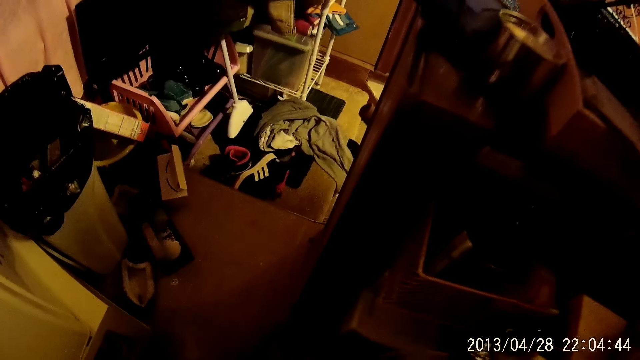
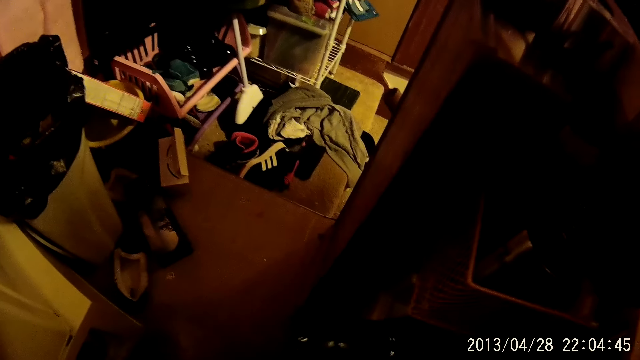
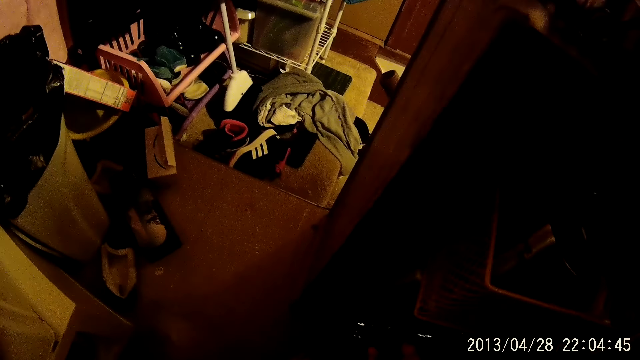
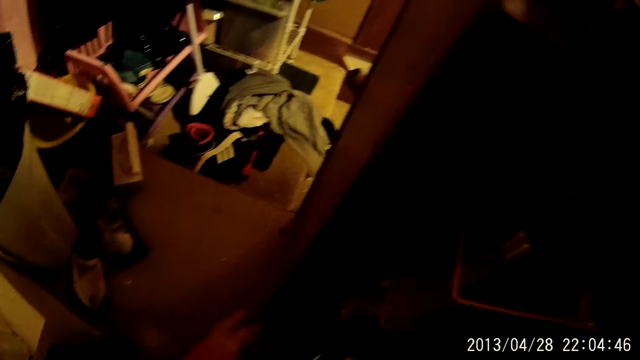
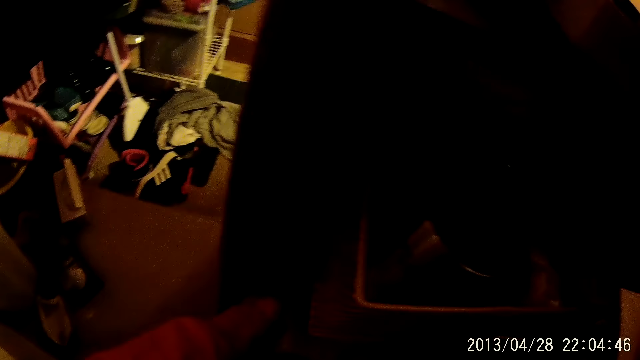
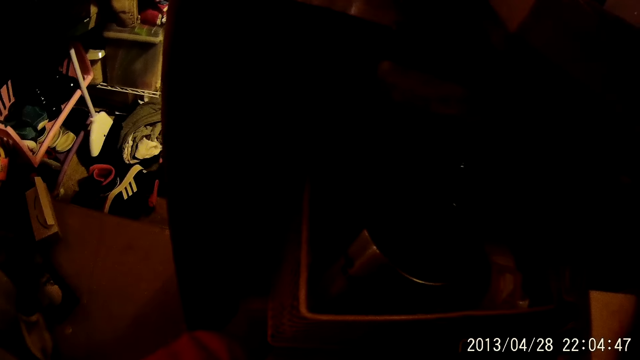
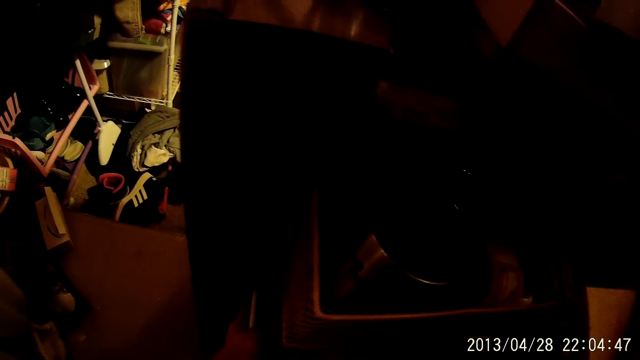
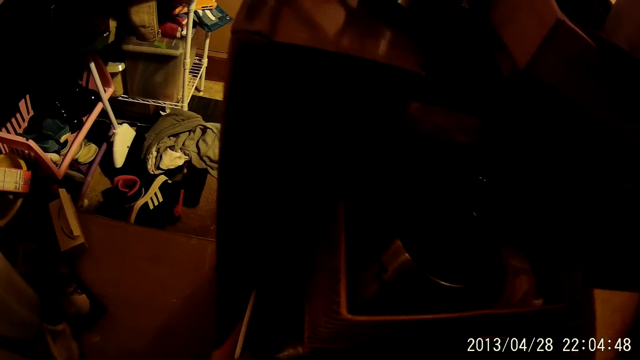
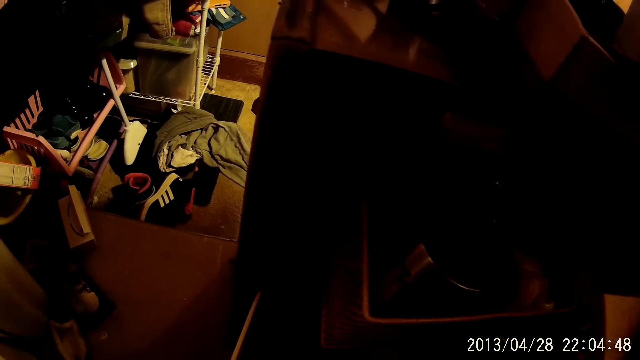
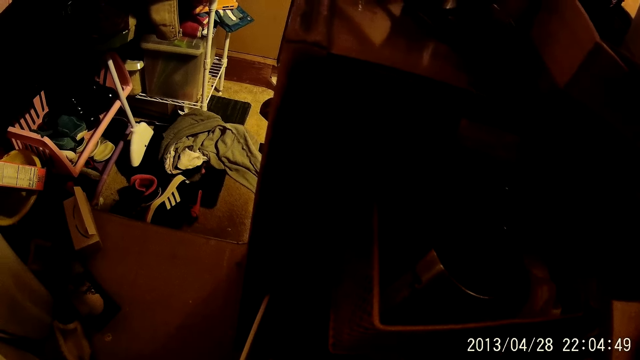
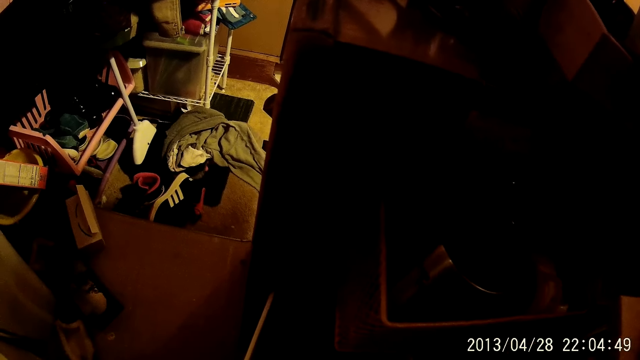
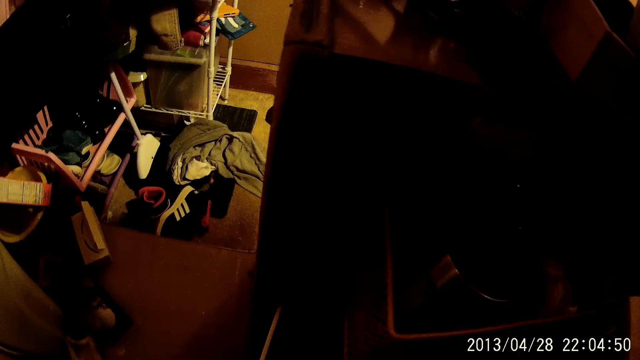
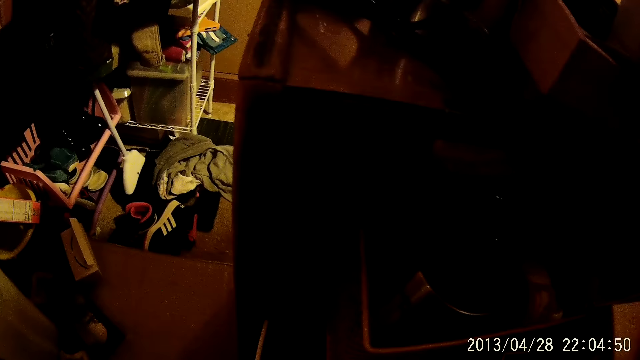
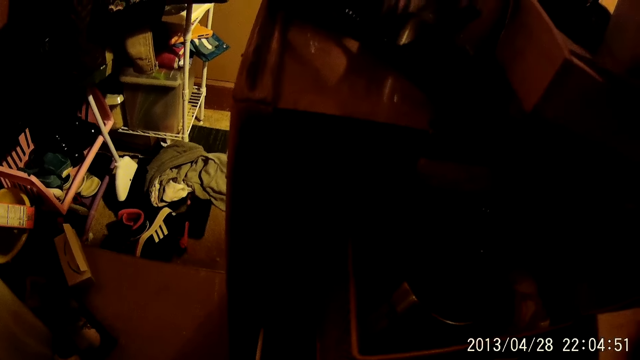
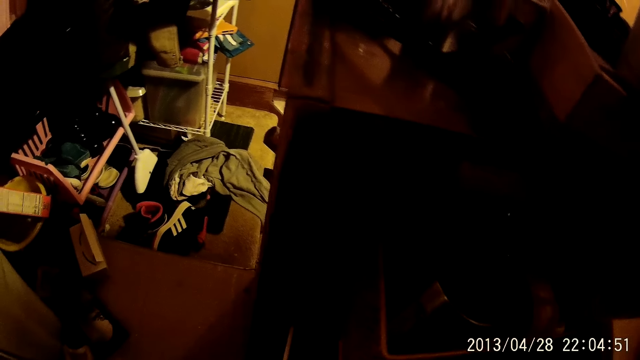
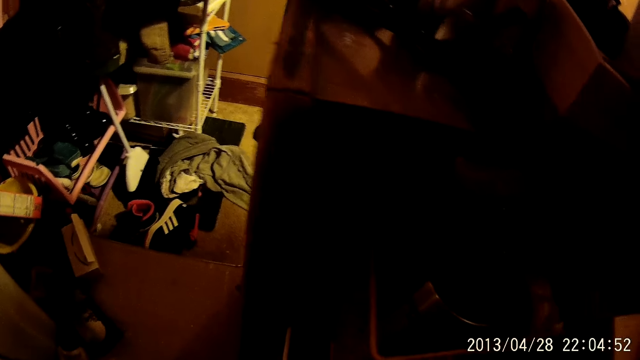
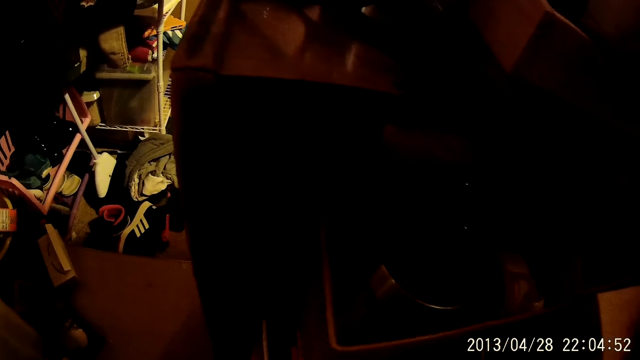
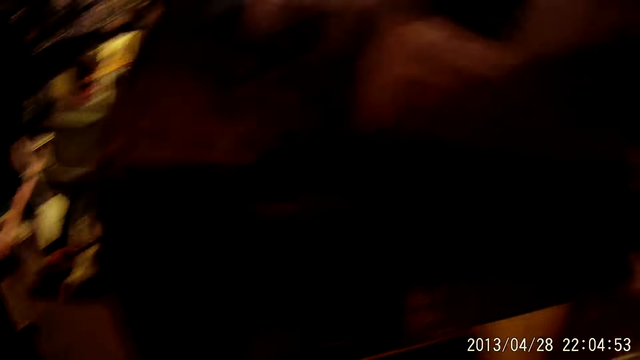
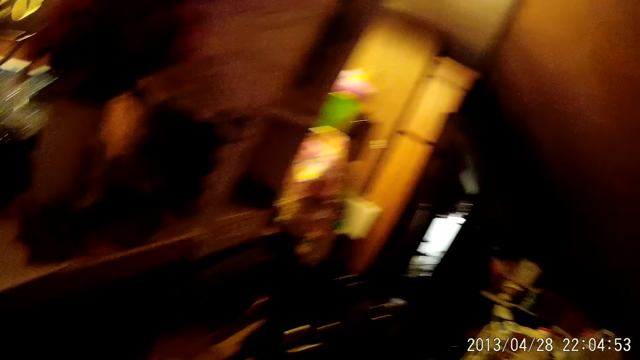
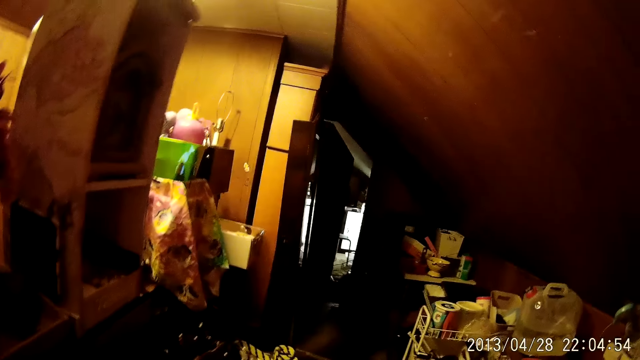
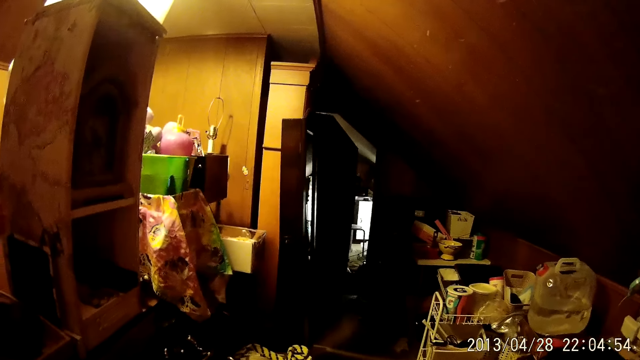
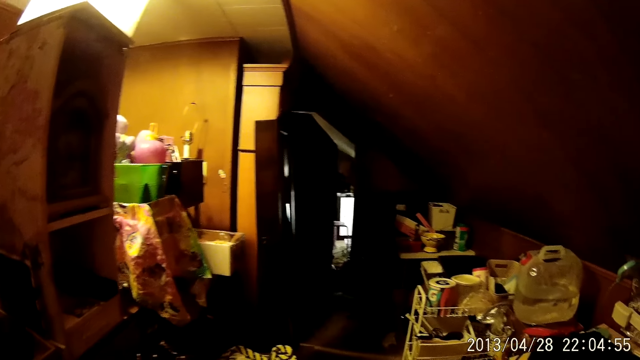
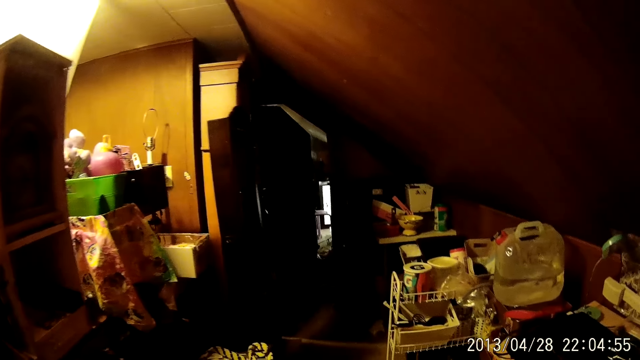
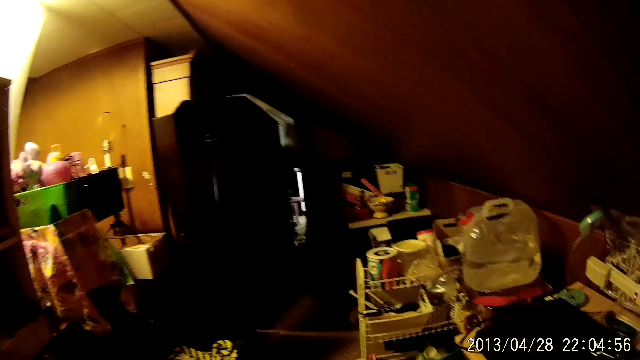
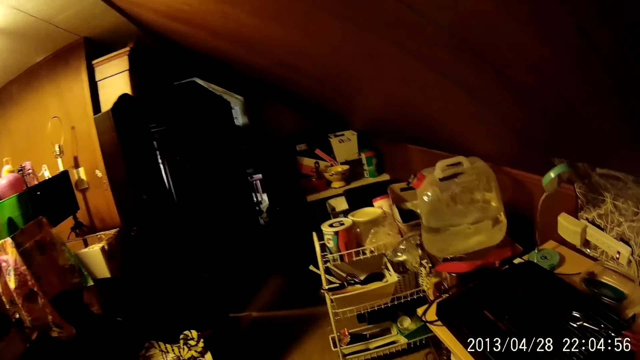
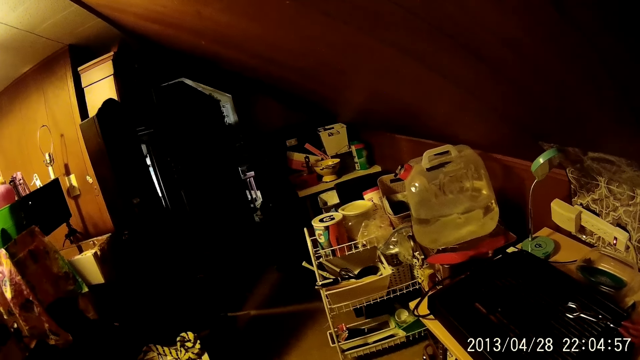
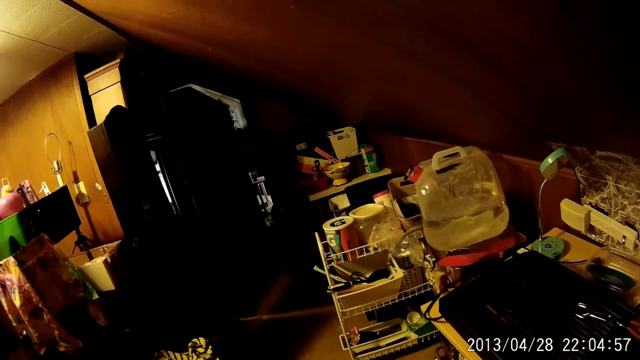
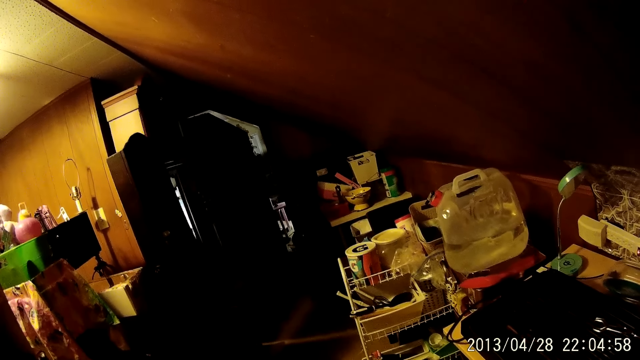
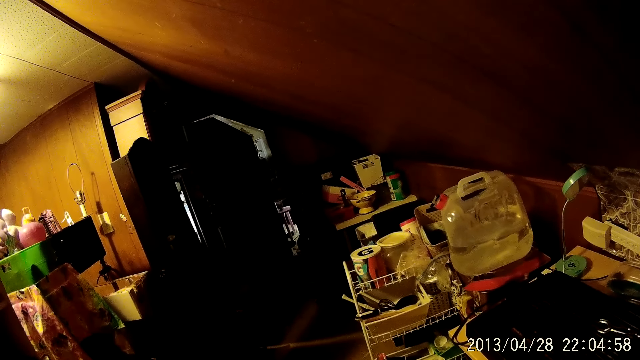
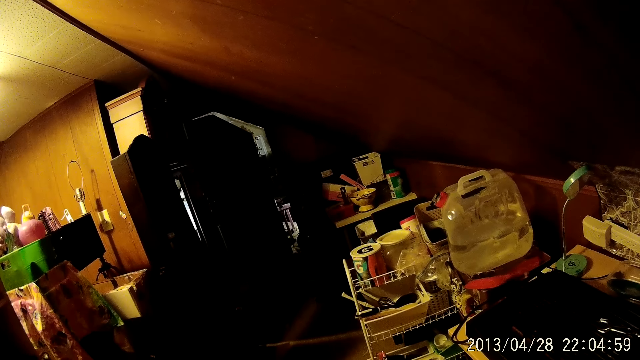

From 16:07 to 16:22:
The camera wearer bends down. They look around. They move around.

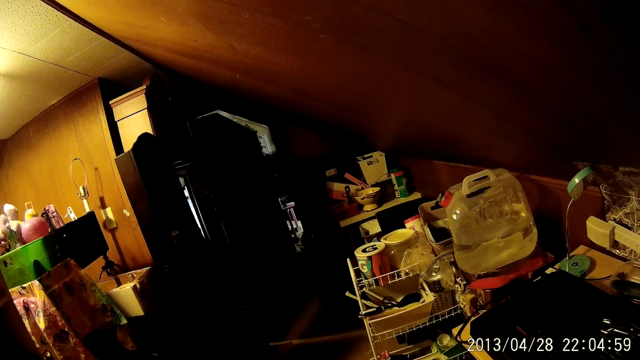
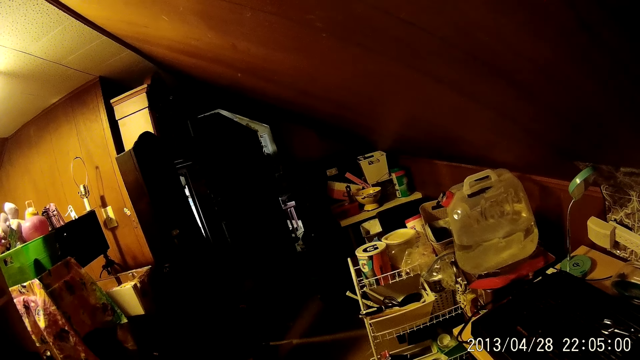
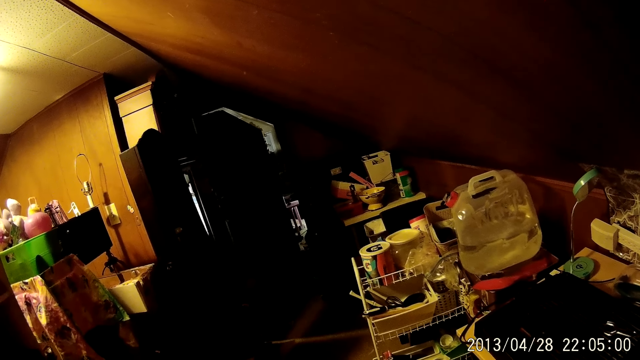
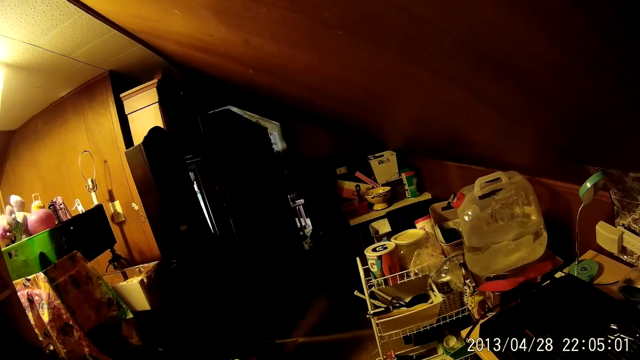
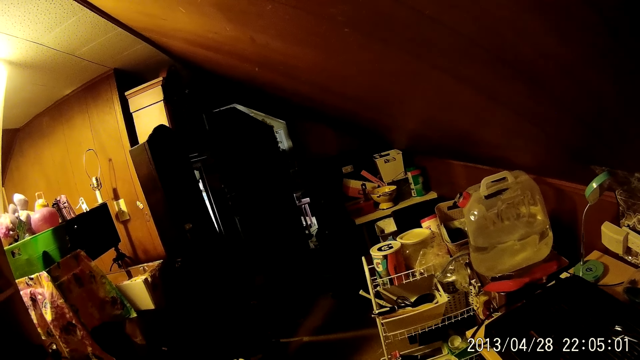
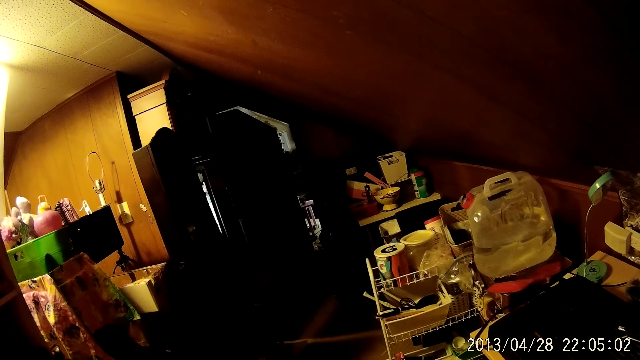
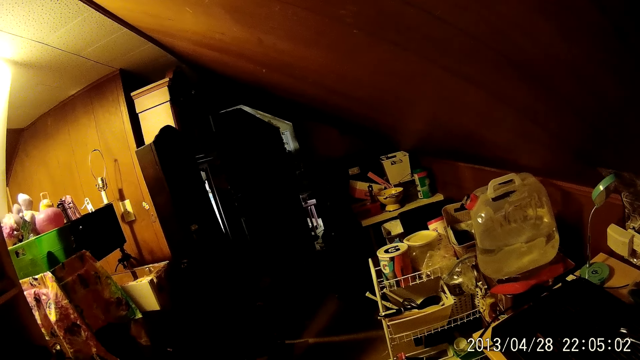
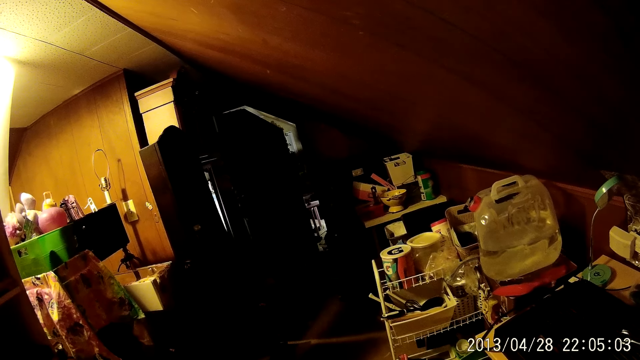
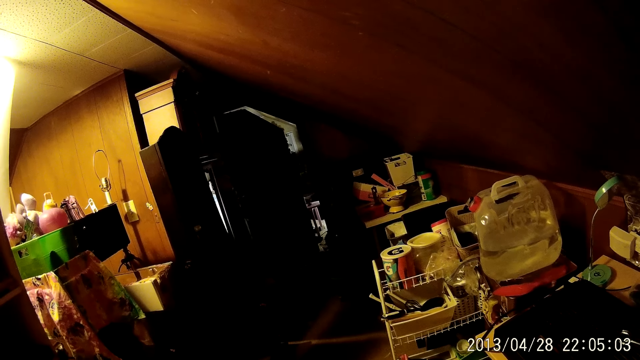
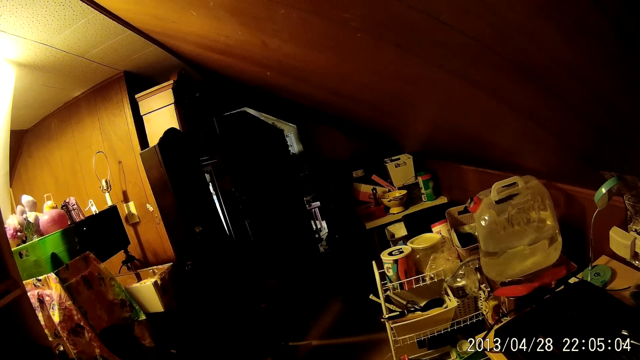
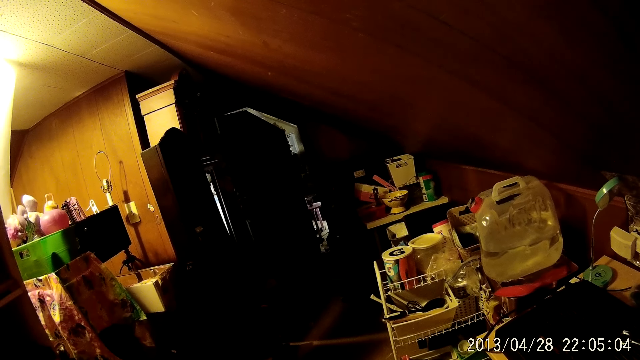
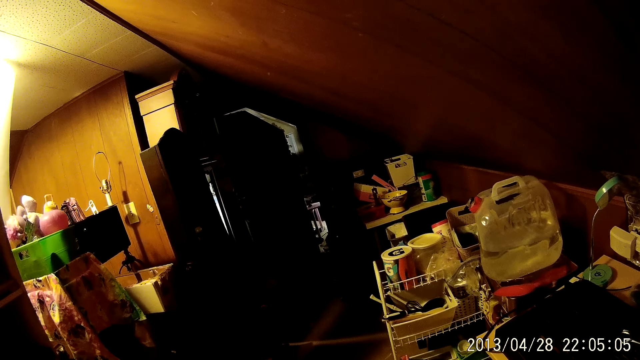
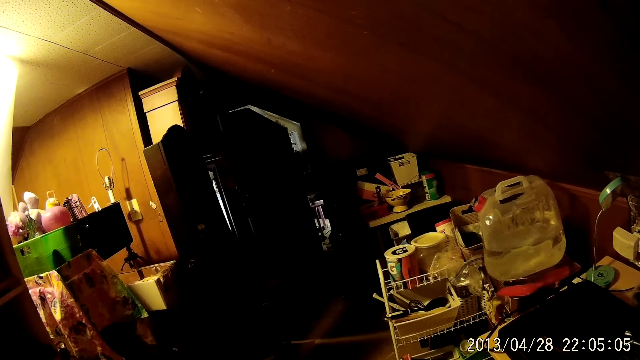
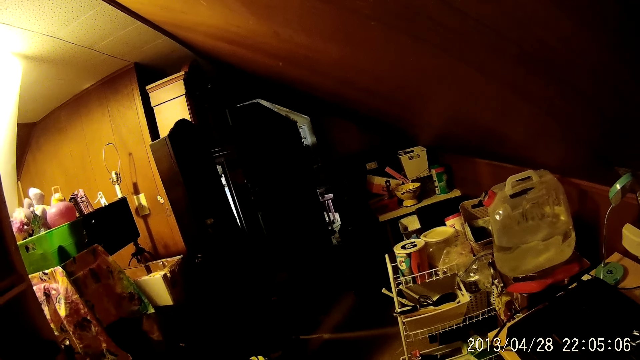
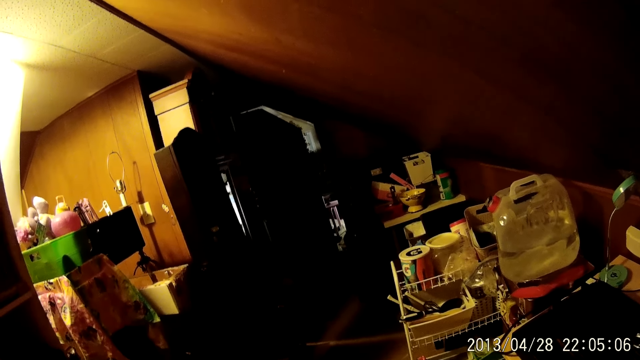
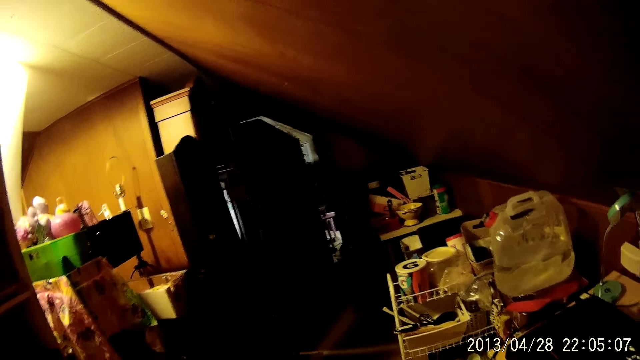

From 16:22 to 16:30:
The camera wearer stands.
